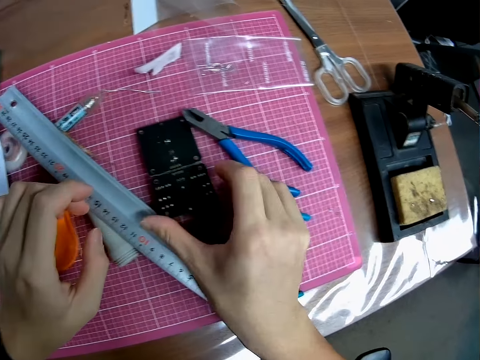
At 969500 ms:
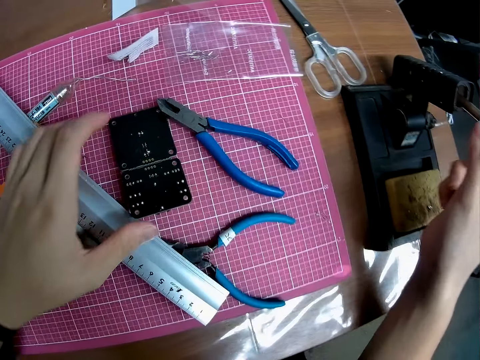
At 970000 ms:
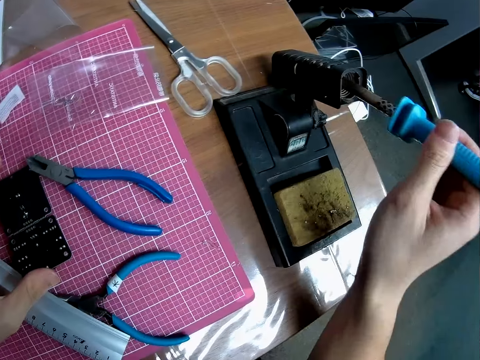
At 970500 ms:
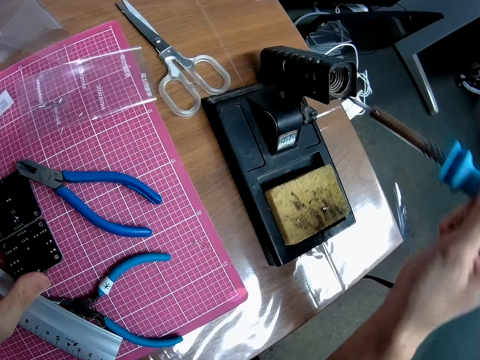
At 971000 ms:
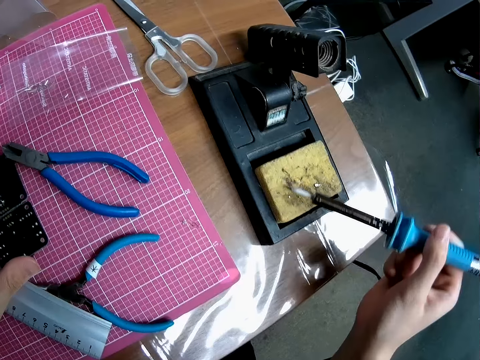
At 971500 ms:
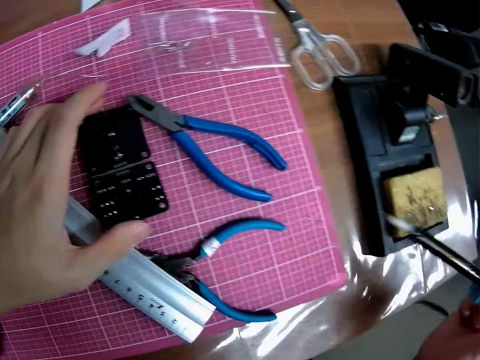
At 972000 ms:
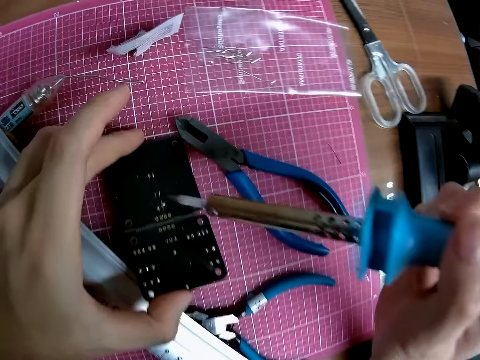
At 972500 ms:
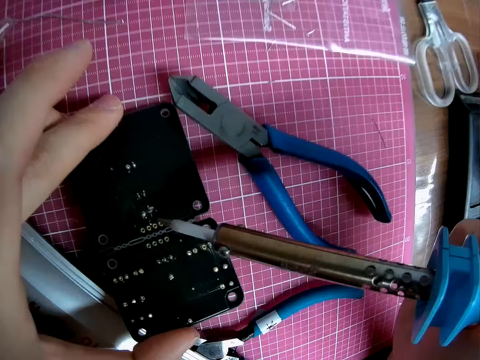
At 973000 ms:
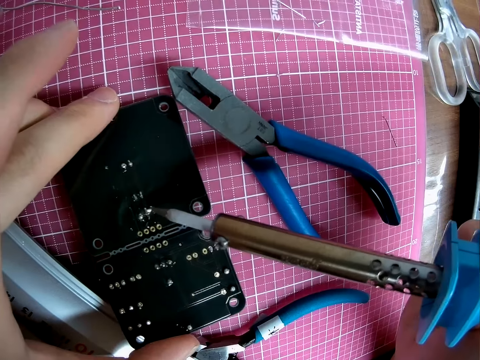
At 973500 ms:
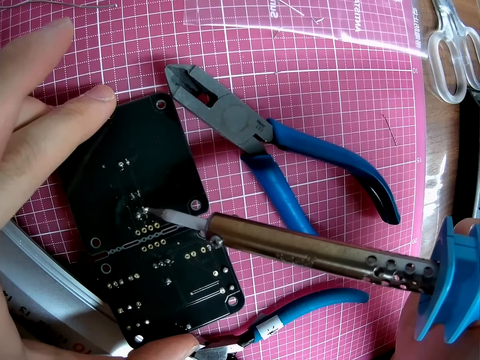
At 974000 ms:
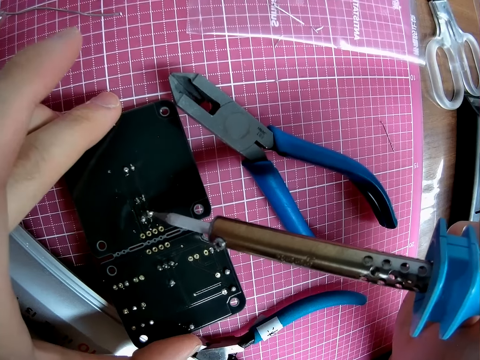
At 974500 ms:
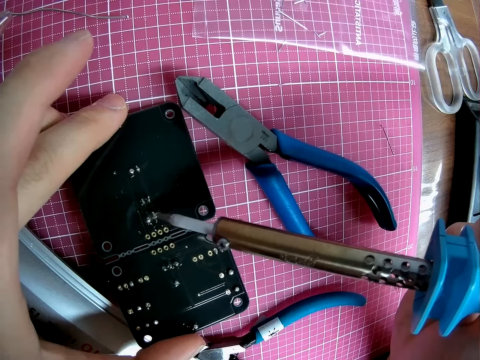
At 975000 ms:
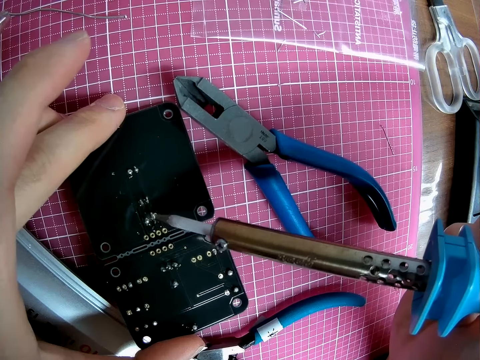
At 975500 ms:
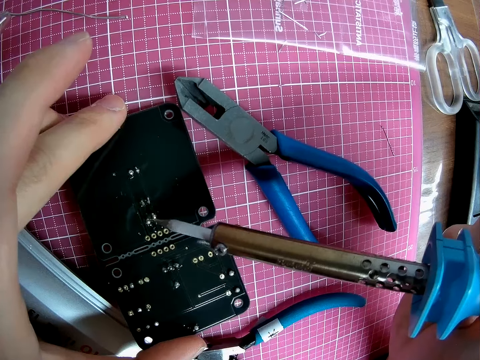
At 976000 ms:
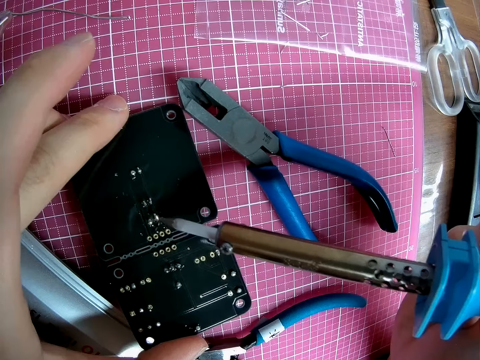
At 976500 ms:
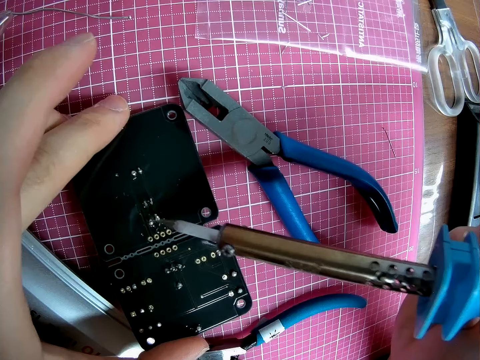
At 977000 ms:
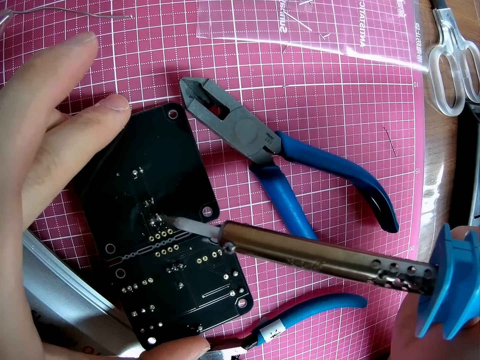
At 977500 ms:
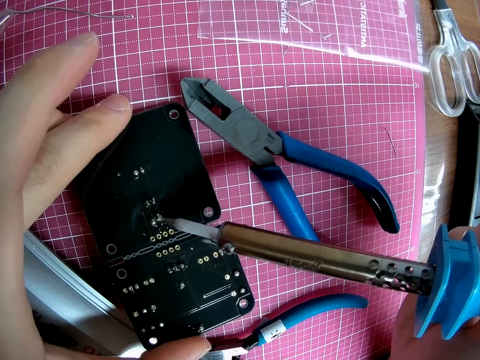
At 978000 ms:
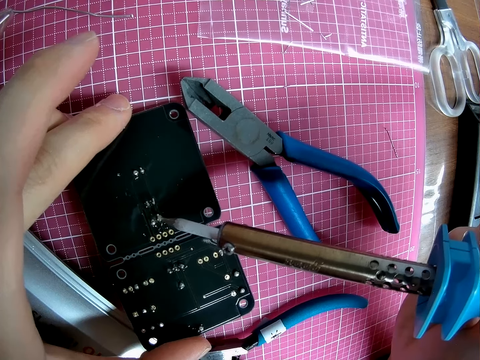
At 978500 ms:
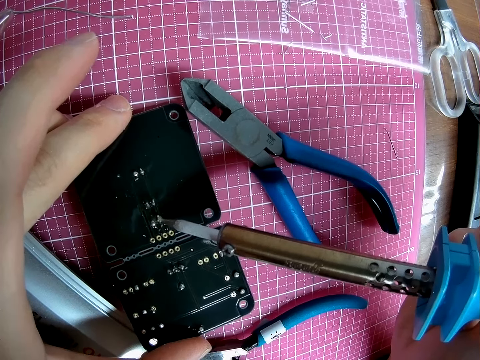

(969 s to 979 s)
The camera wearer picks up the soldering iron from the soldering iron holder. They wipe the soldering iron with a sponge. They melt the LED on the circuit board with the soldering iron.

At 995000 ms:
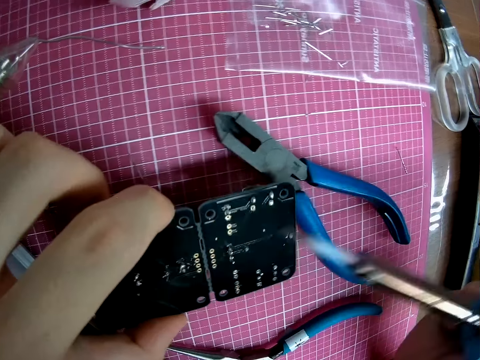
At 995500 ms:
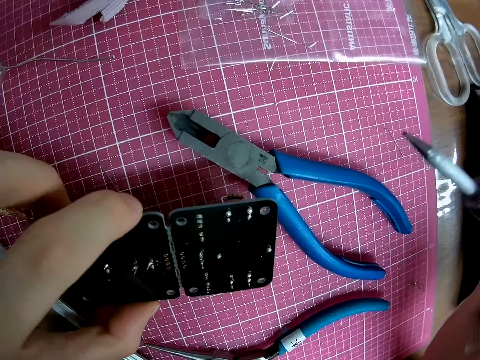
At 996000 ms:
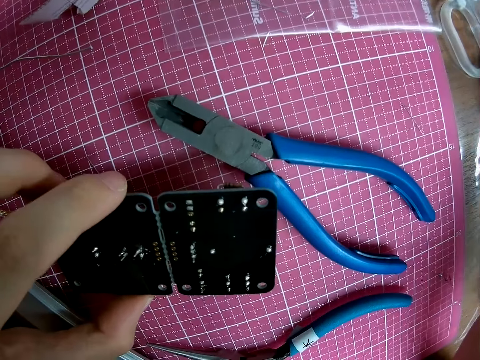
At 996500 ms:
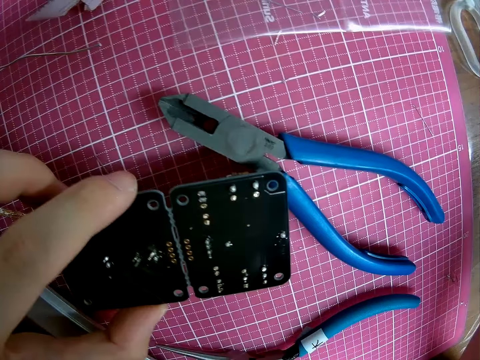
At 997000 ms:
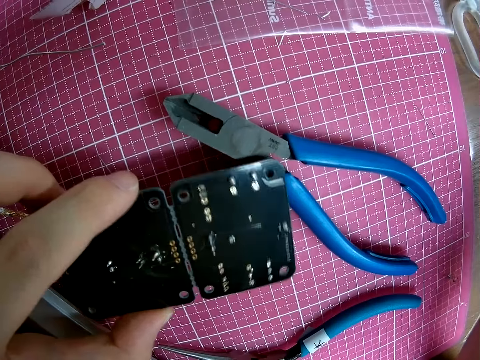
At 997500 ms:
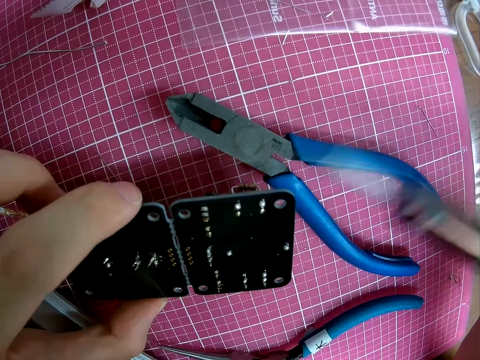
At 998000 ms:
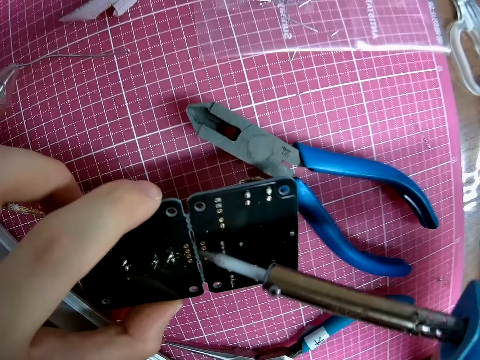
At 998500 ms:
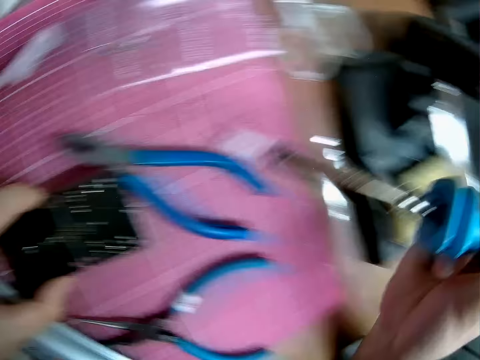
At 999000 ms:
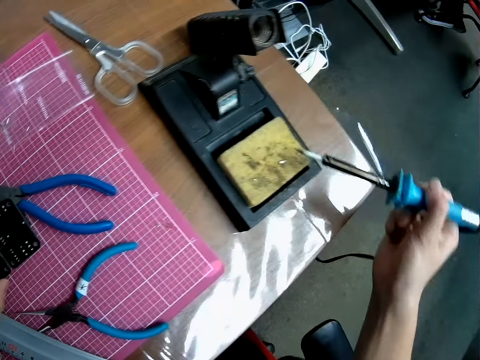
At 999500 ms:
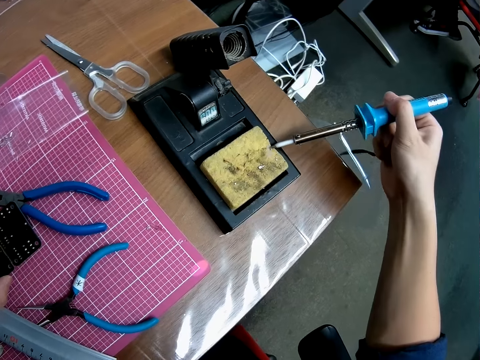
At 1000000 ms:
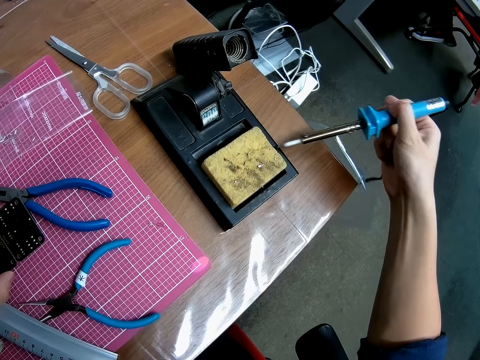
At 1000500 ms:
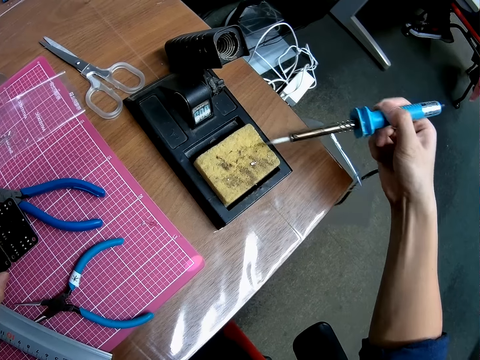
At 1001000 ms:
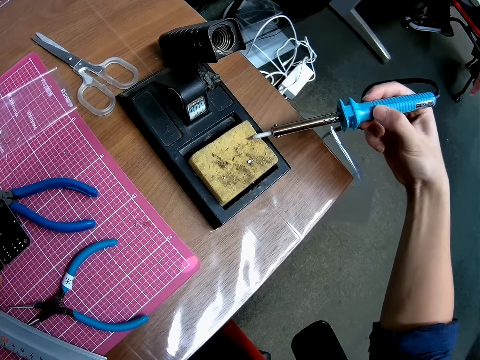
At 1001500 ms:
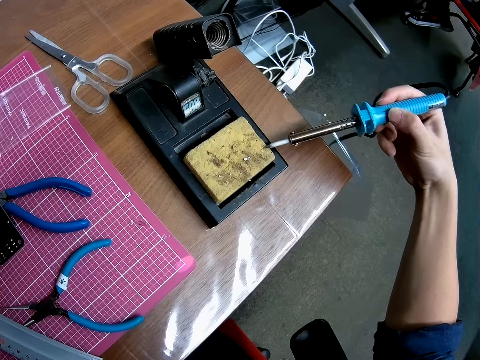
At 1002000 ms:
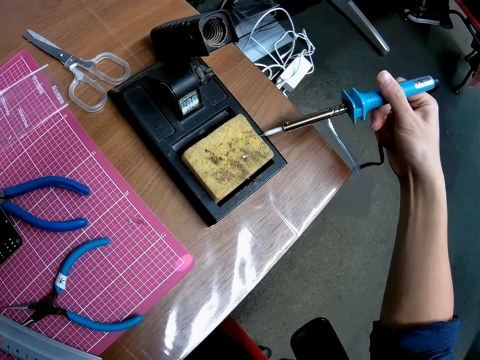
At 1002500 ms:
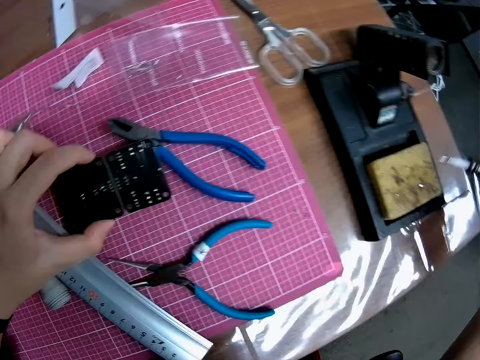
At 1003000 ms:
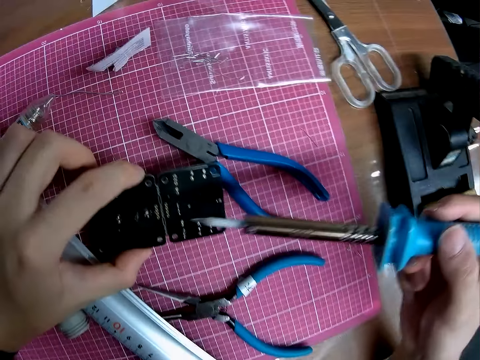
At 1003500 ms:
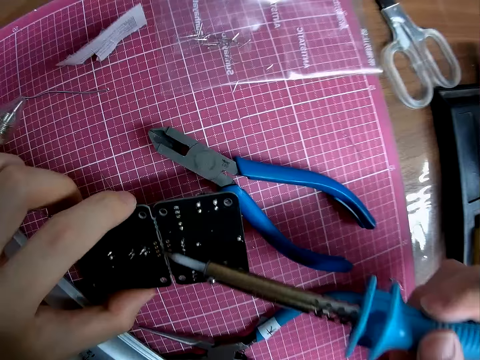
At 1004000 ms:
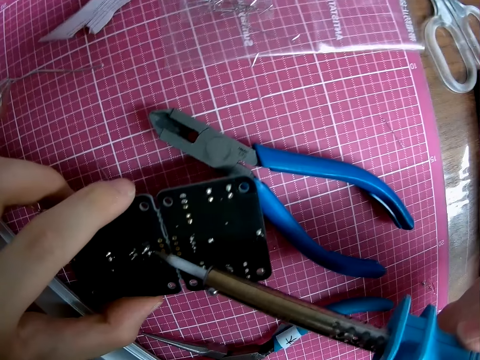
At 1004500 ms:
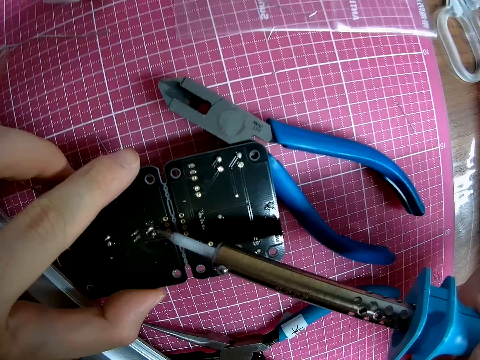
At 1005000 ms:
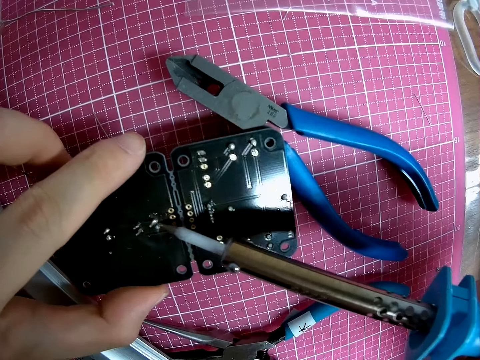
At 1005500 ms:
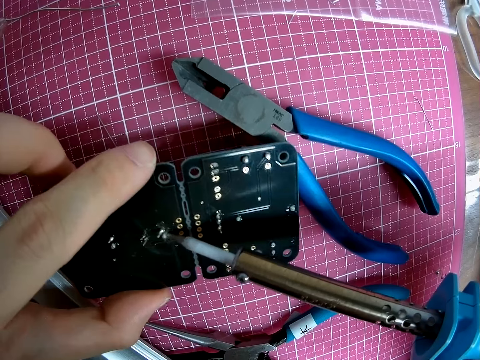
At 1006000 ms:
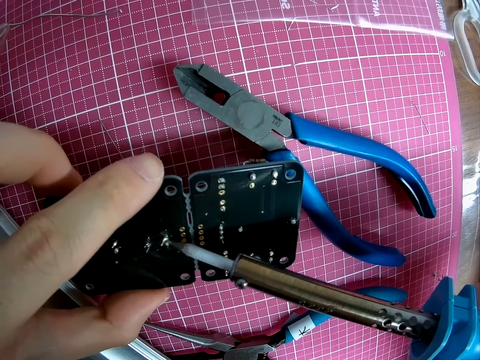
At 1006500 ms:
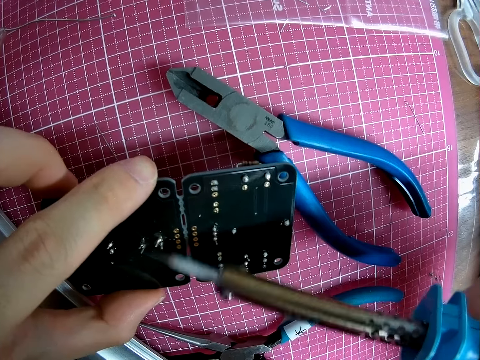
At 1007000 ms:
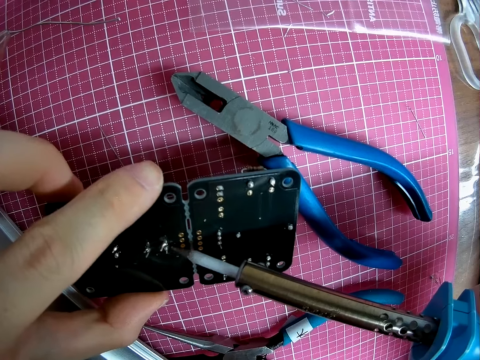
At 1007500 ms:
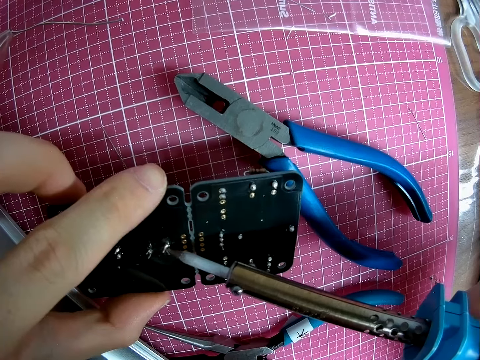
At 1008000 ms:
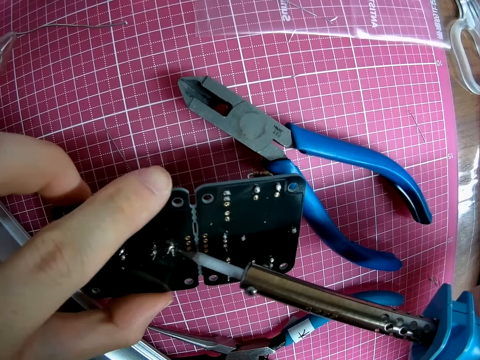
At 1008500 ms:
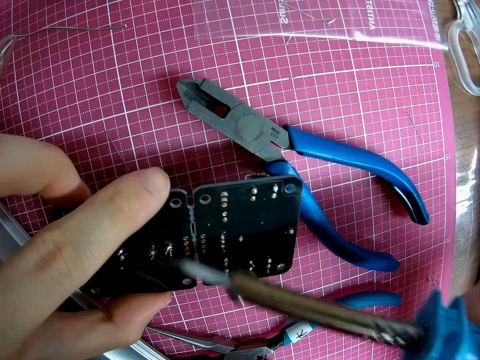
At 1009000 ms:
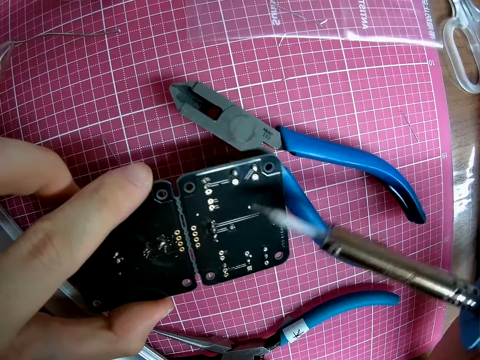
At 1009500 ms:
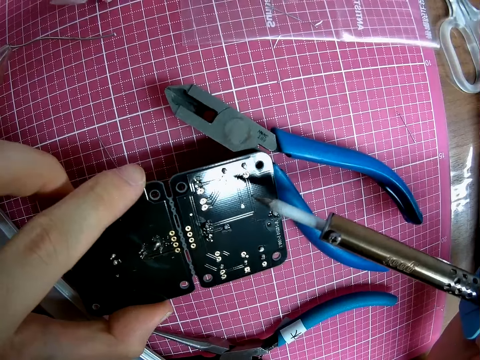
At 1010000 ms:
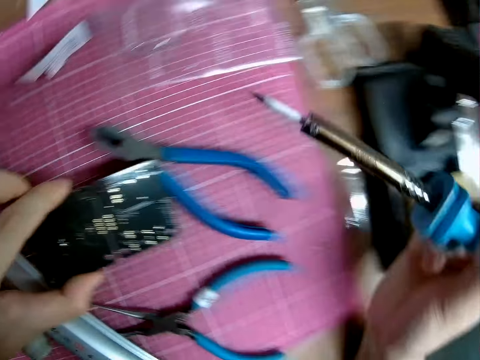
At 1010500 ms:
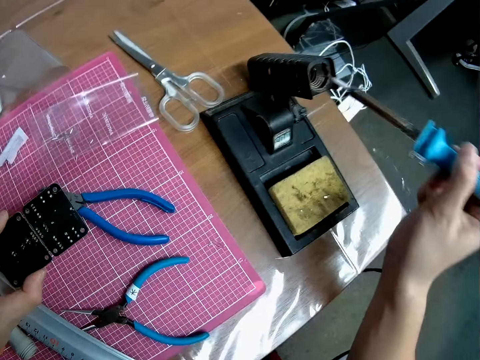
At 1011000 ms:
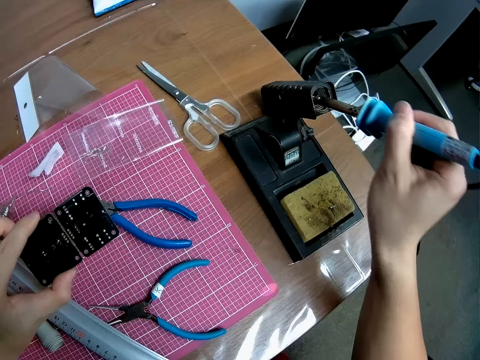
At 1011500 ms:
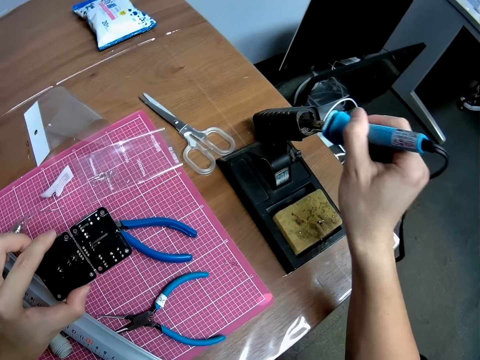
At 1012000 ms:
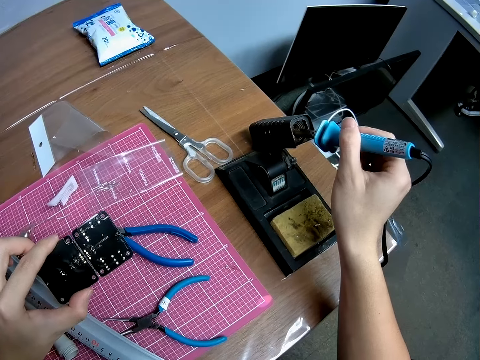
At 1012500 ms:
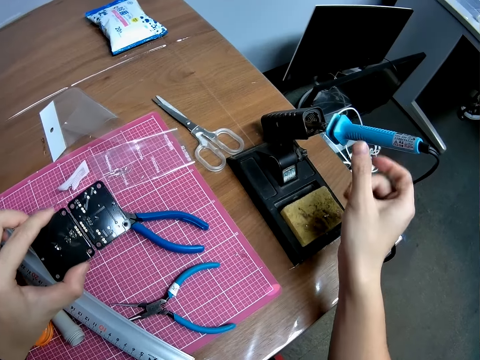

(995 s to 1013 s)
The camera wearer cleans the tip of the soldering iron on the sponge groove. They burn the motherboard with the soldering iron. They clean the tip of the soldering iron on the sponge groove again. They melt the LED on the circuit board with the soldering iron. They drop the soldering iron in the soldering iron holder.
